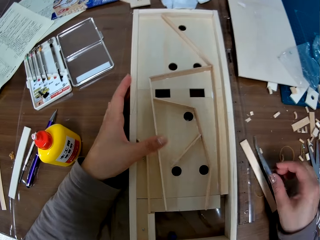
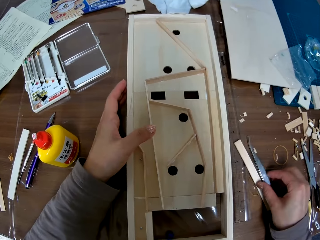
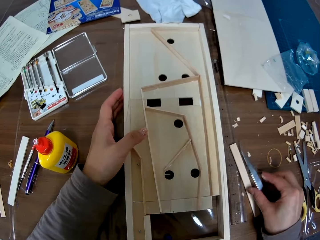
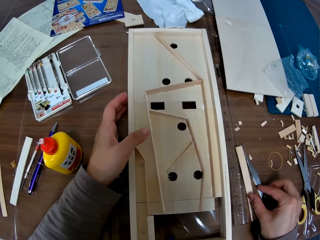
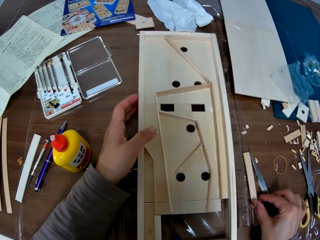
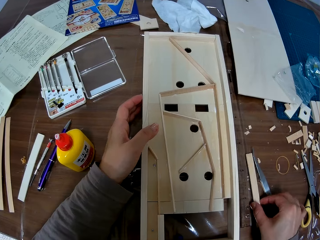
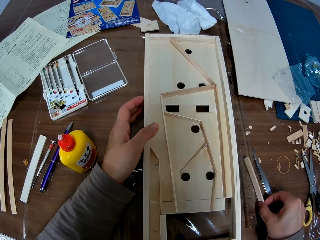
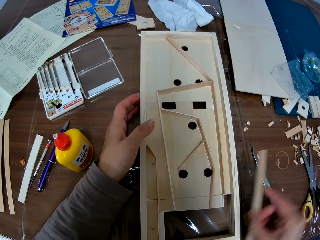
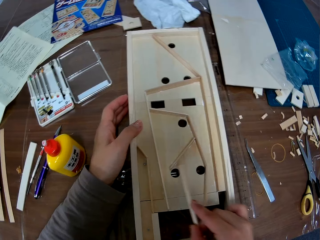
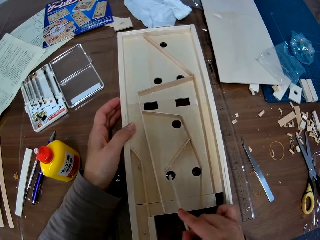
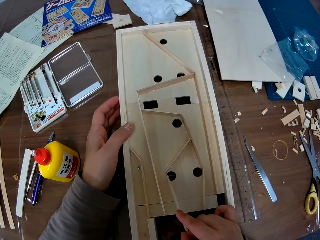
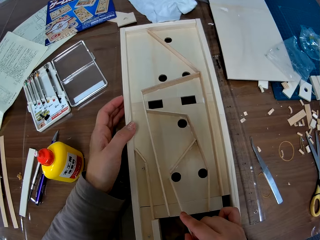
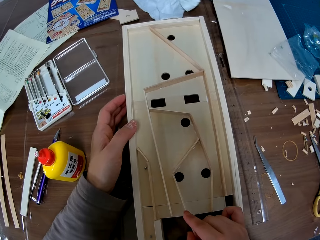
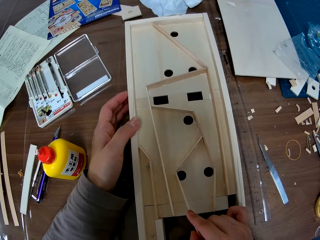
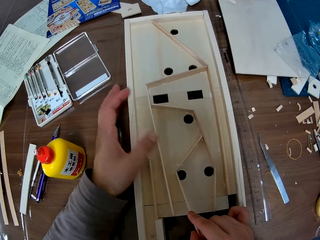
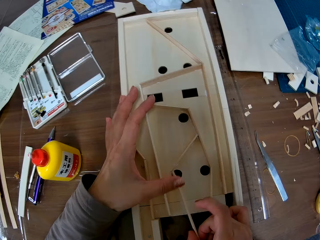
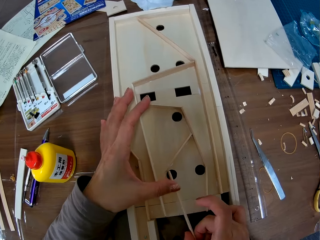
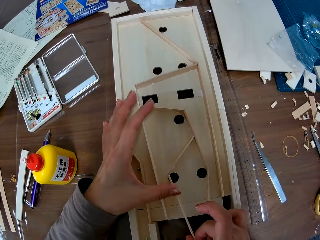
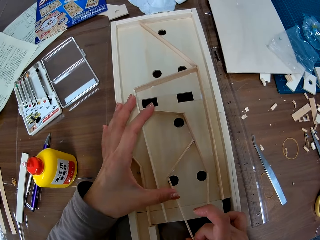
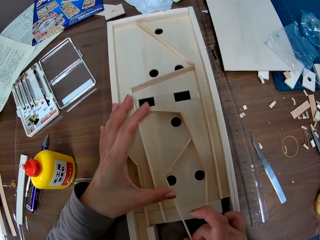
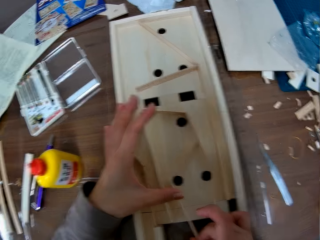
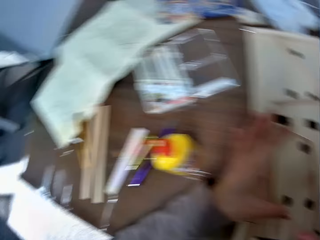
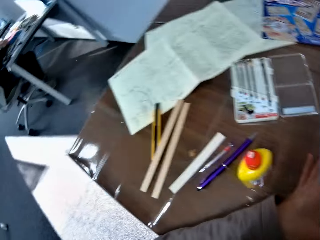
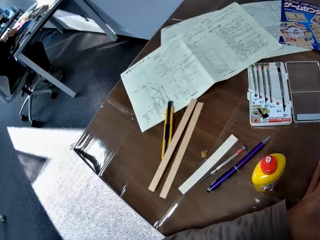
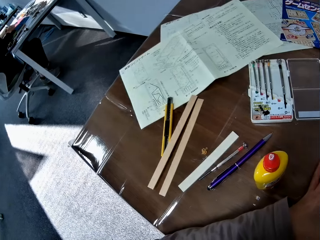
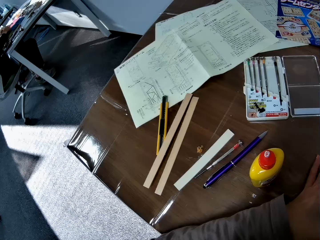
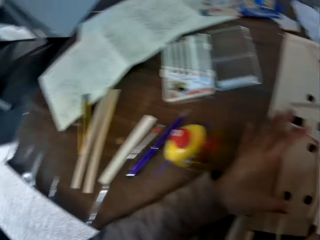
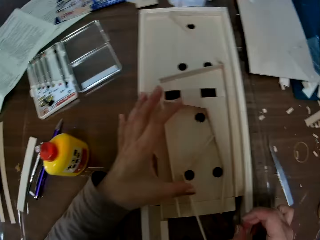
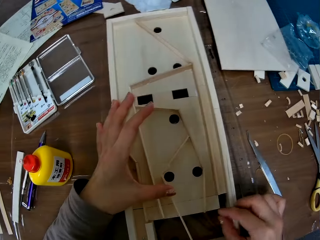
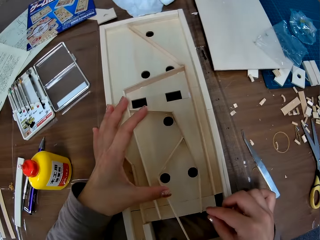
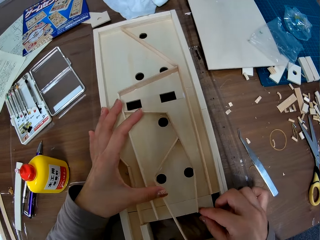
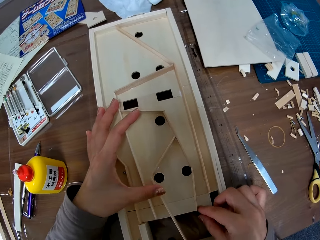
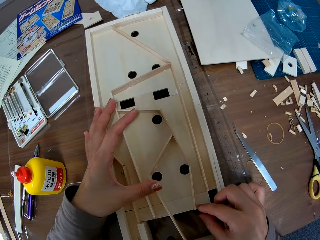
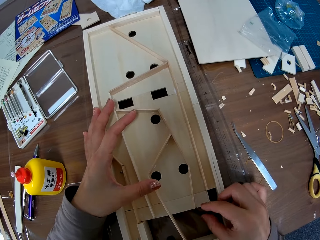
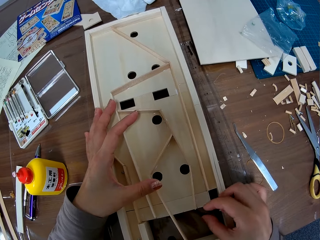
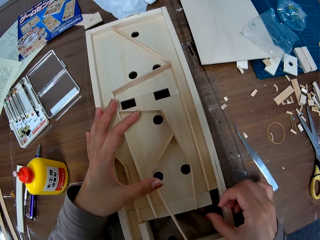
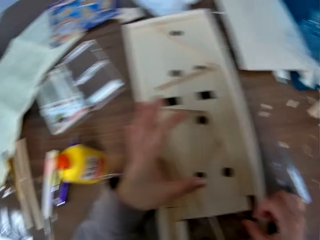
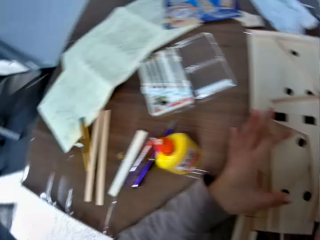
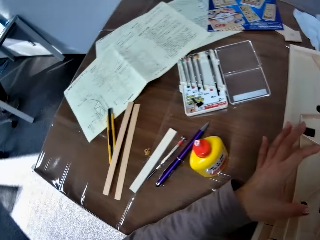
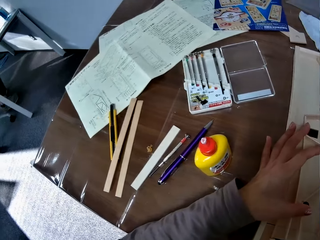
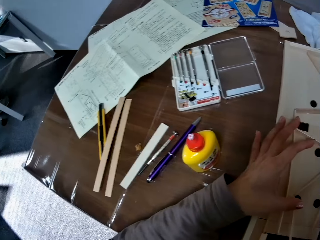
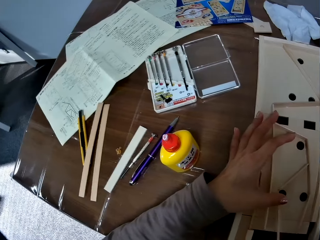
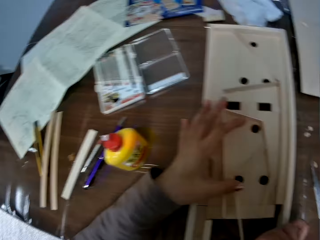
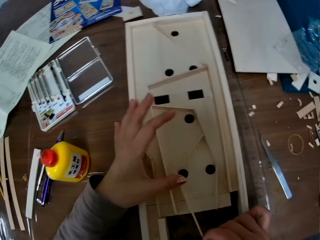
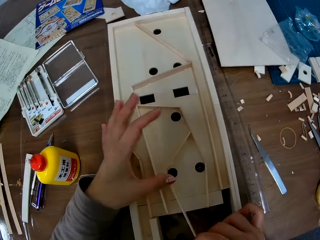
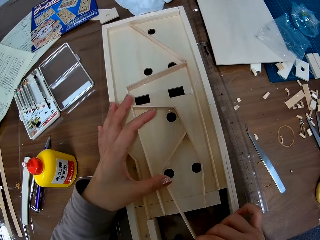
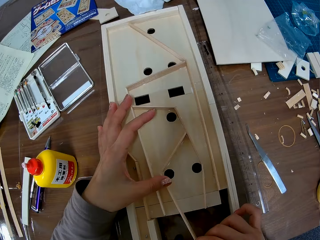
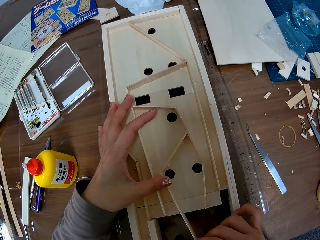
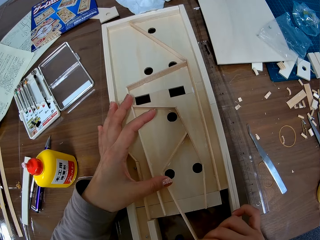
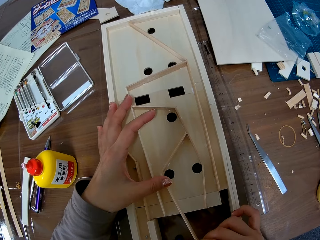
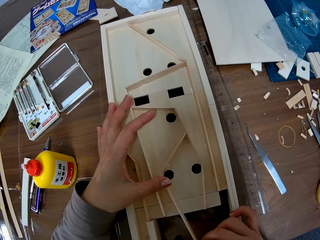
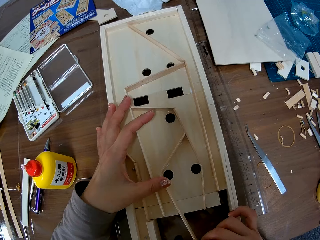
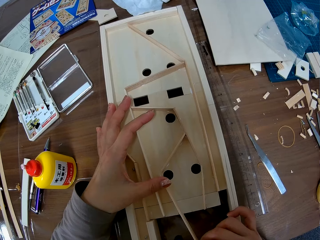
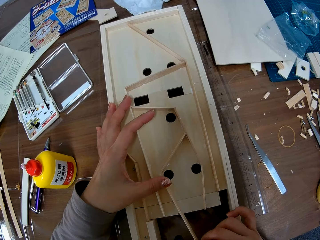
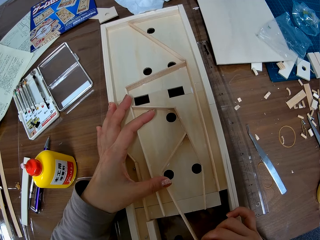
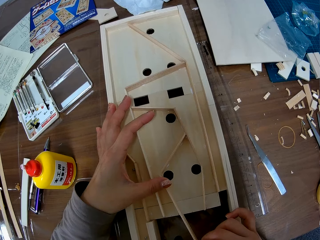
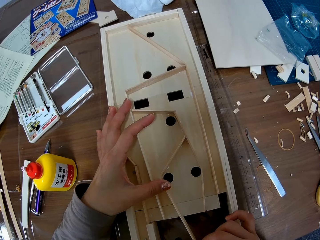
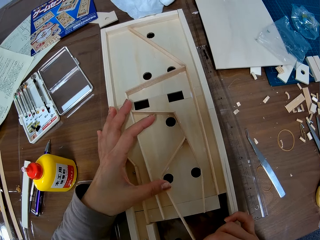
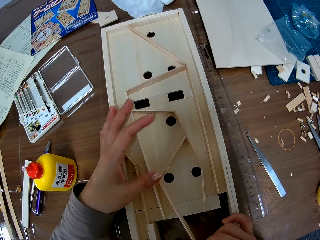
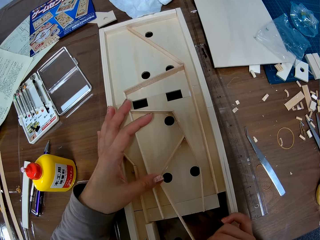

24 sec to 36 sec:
The camera wearer picks the other piece of wood from the table with her right hand. She compares the length of the other piece of wood with a part of the woodwork or wooden pinball. She fixes the wood on the wooden pinball. She adjusts another piece of wood on the woodwork with her right hand.

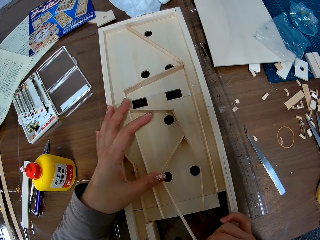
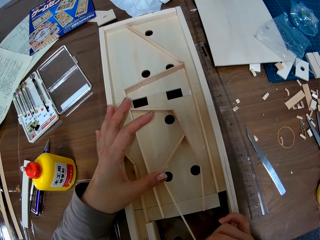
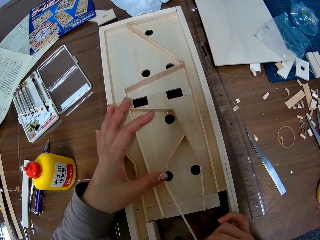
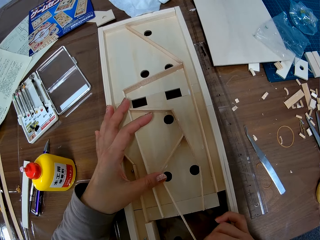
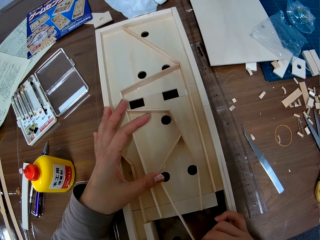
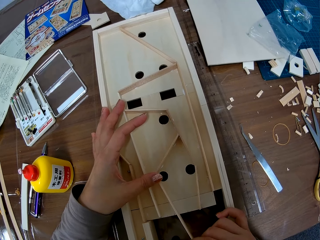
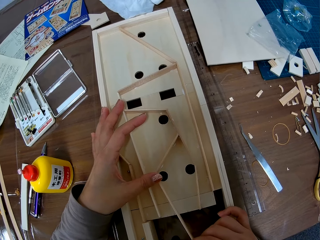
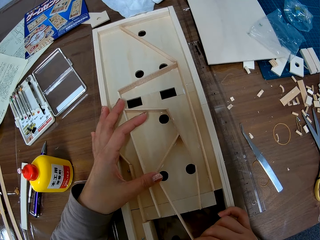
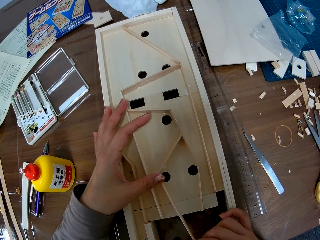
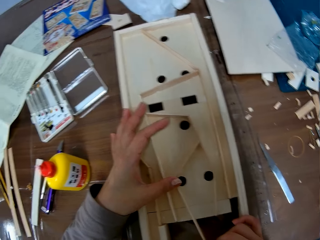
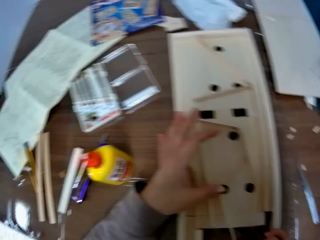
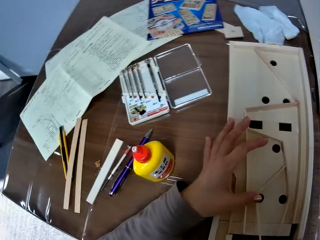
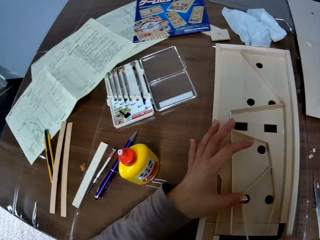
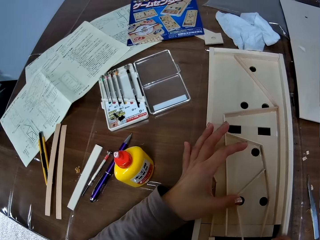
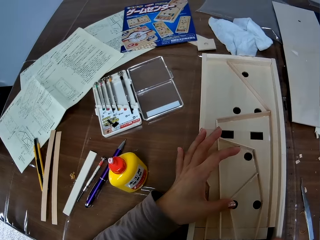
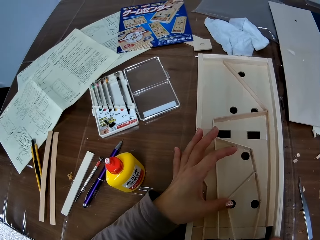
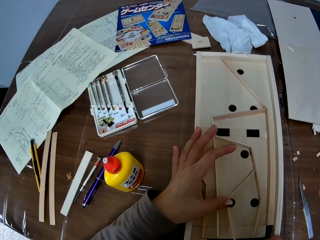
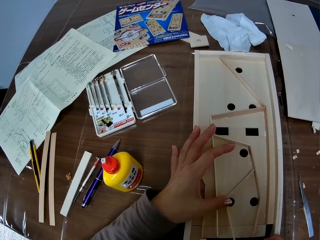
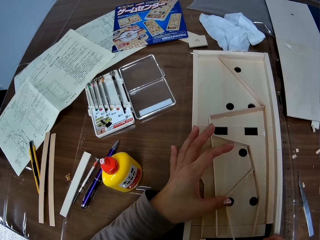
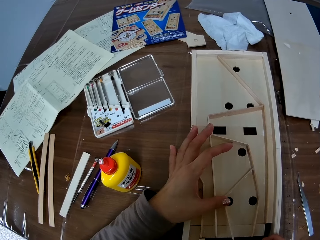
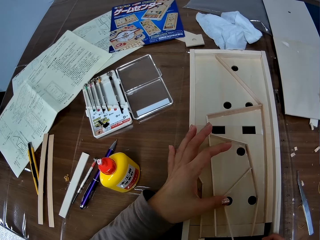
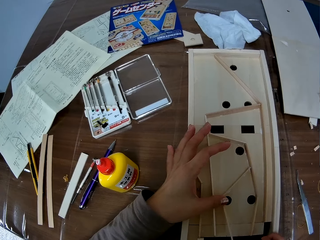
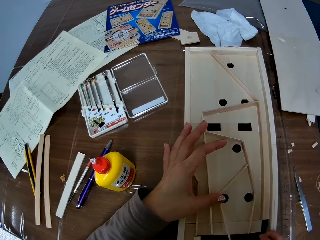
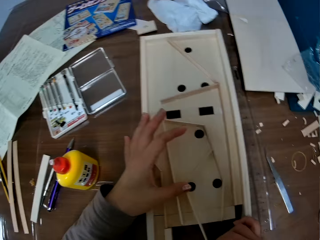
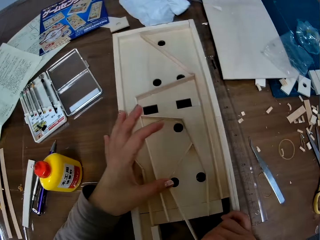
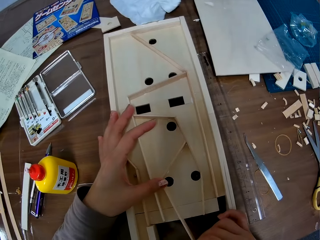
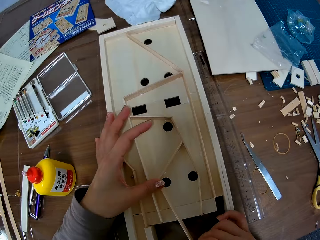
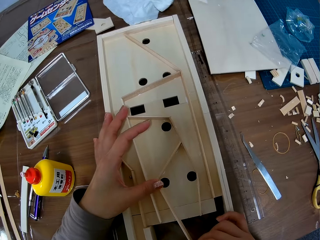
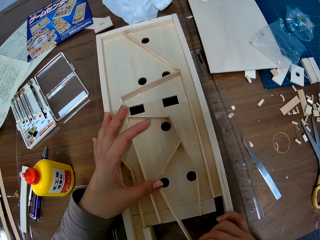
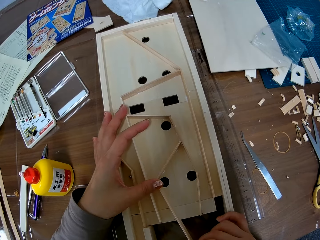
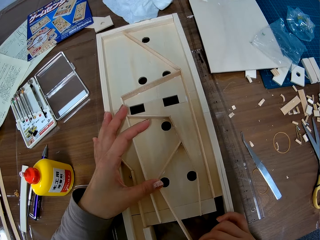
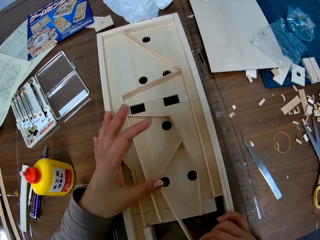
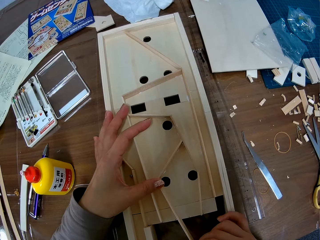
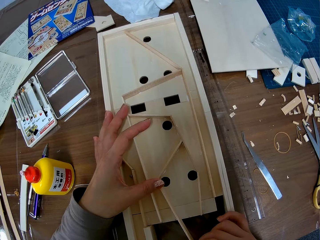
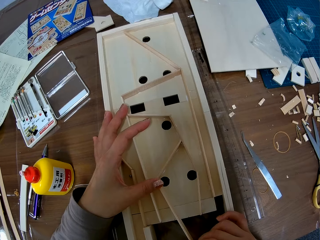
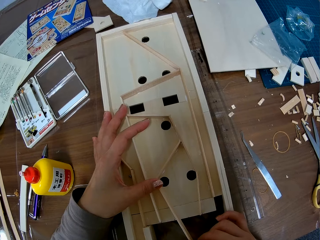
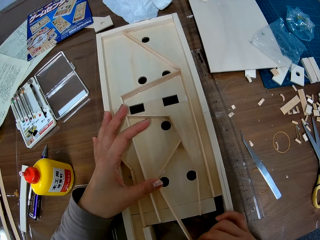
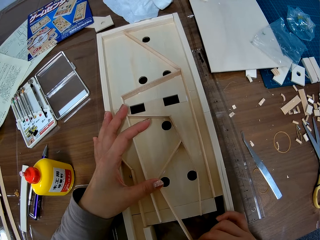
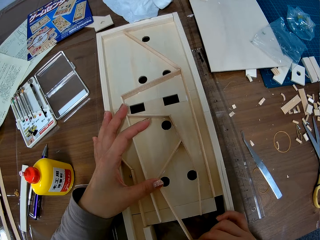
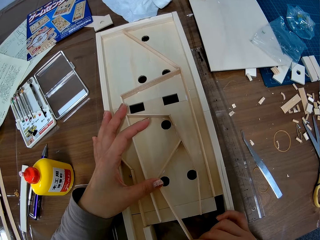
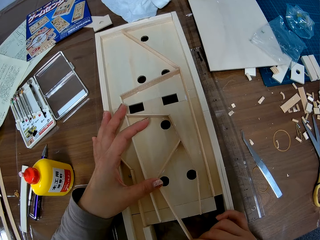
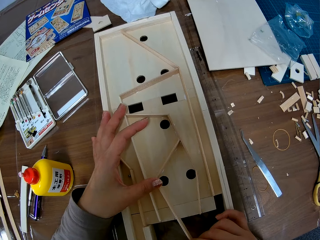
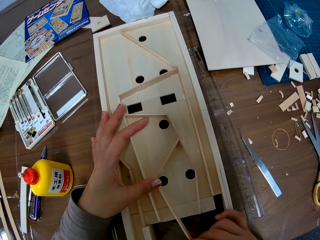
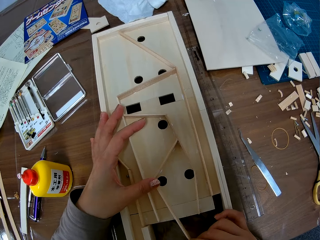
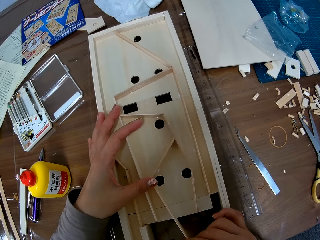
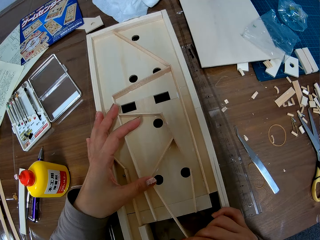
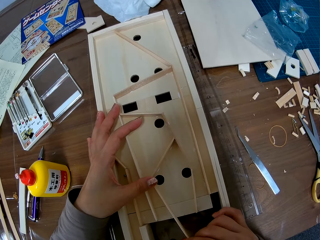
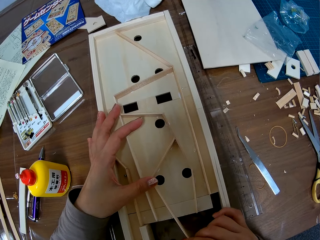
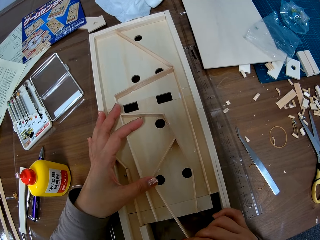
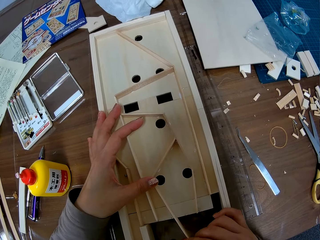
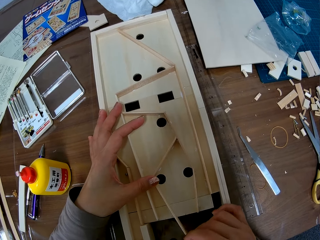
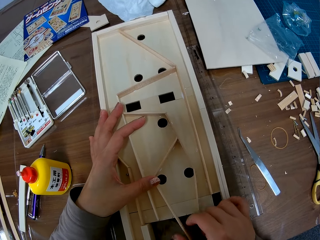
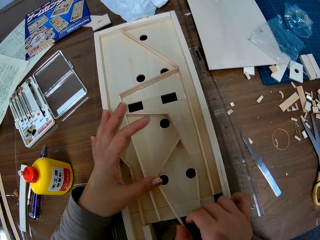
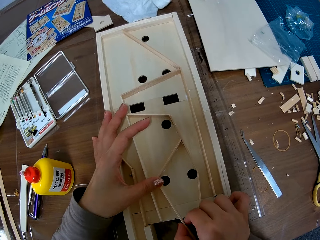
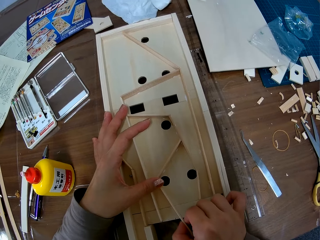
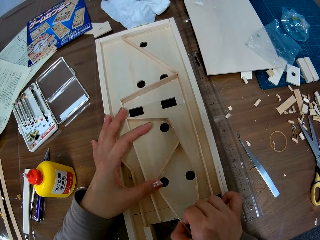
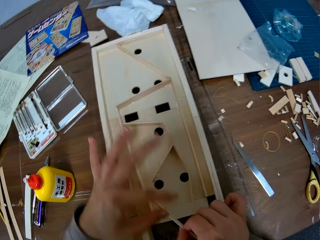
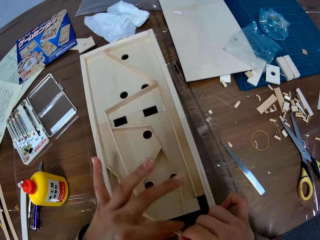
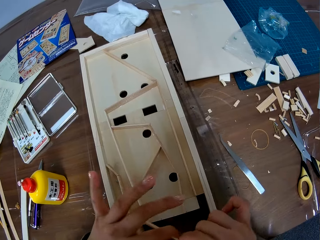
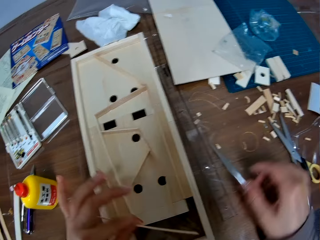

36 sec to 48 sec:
The camera wearer removes the other piece of wood from the woodwork.
